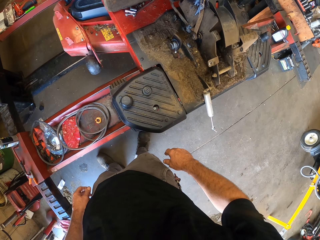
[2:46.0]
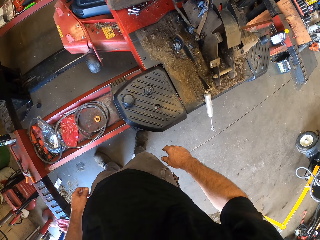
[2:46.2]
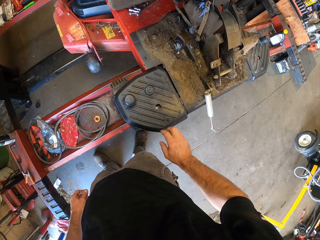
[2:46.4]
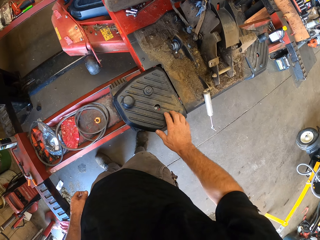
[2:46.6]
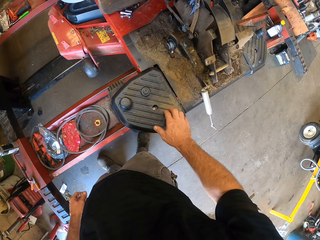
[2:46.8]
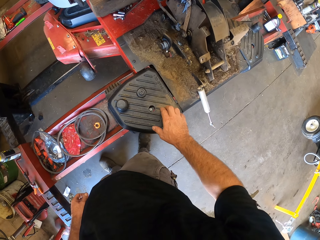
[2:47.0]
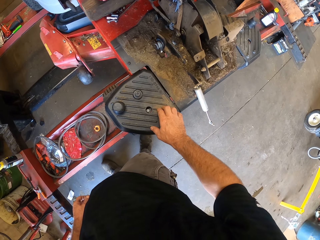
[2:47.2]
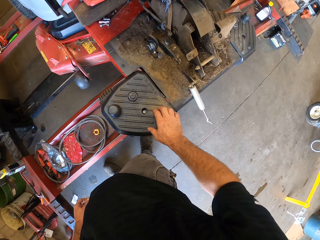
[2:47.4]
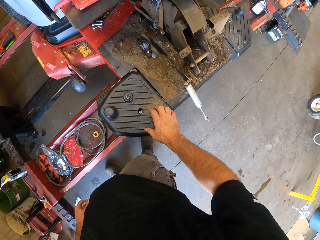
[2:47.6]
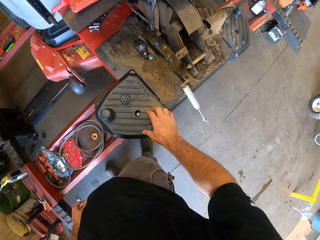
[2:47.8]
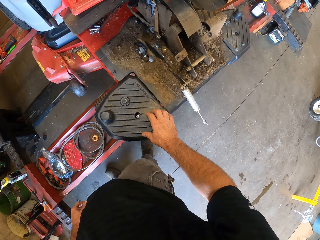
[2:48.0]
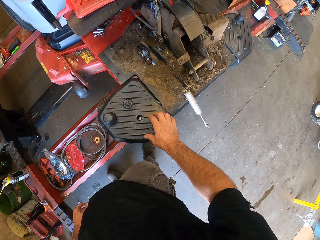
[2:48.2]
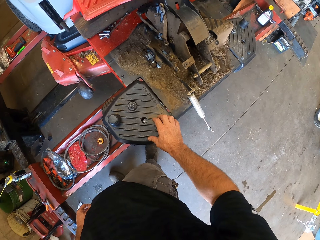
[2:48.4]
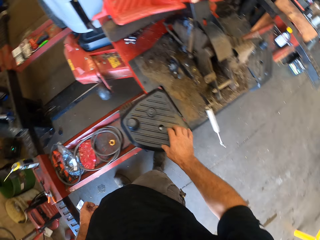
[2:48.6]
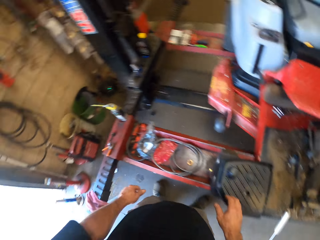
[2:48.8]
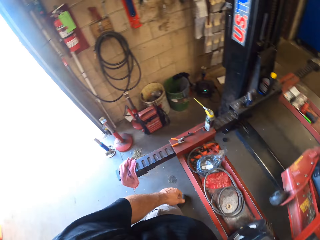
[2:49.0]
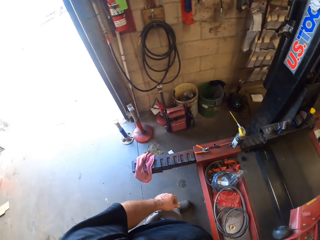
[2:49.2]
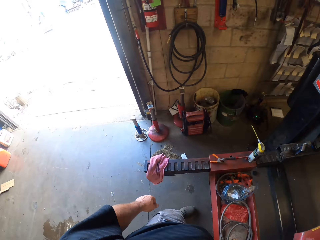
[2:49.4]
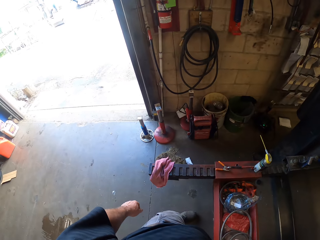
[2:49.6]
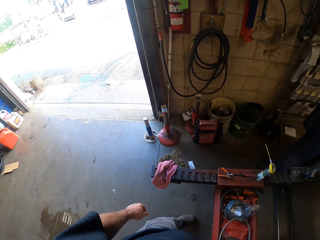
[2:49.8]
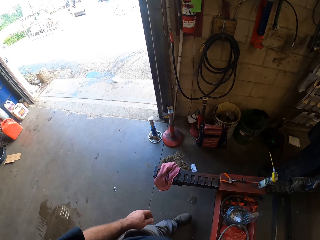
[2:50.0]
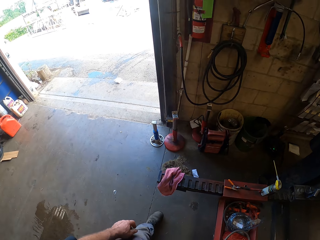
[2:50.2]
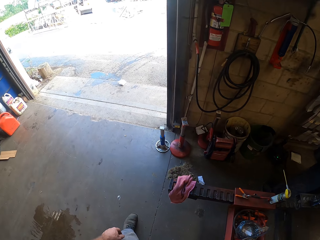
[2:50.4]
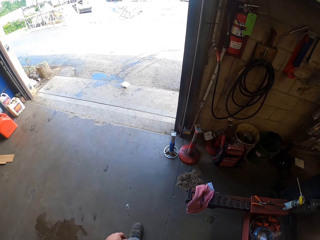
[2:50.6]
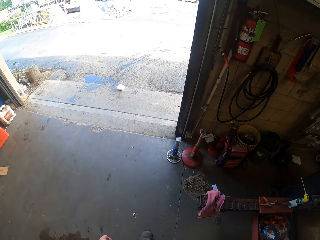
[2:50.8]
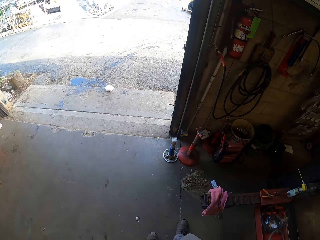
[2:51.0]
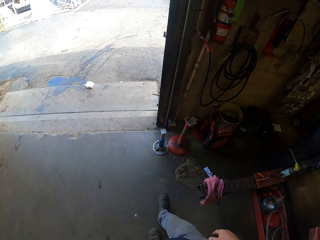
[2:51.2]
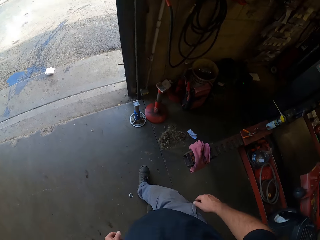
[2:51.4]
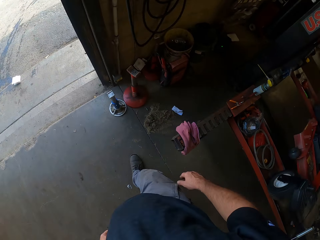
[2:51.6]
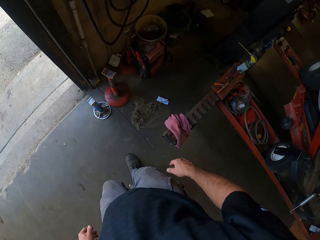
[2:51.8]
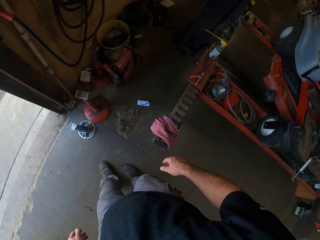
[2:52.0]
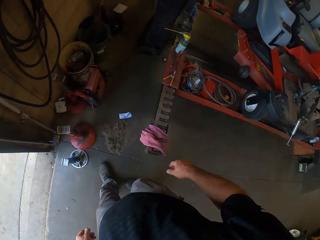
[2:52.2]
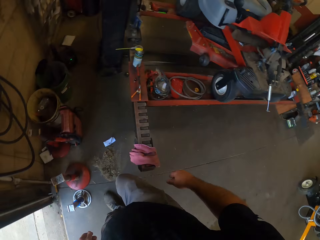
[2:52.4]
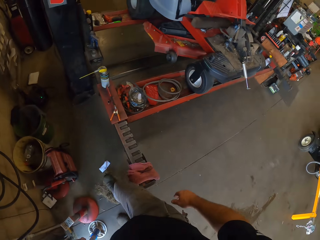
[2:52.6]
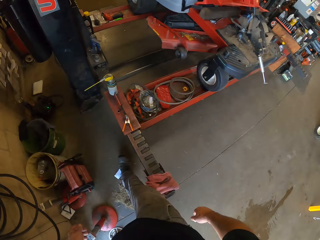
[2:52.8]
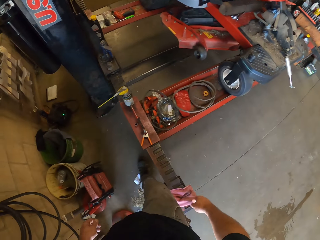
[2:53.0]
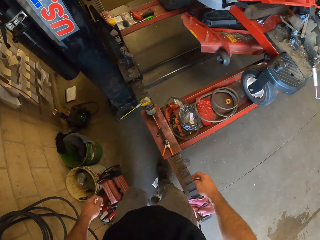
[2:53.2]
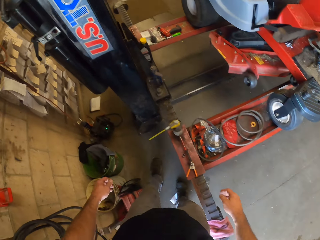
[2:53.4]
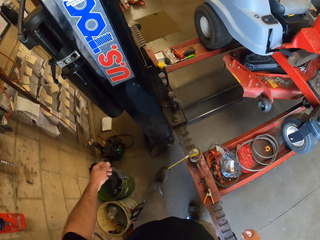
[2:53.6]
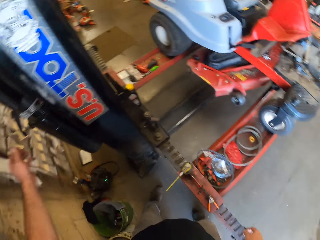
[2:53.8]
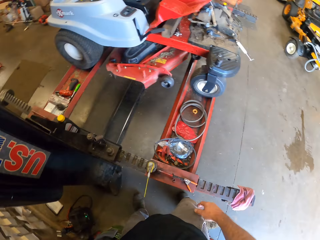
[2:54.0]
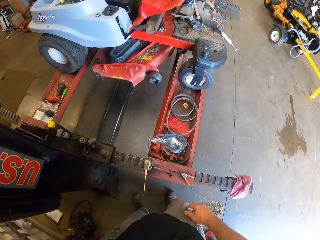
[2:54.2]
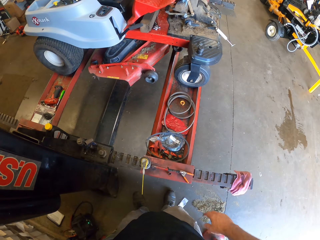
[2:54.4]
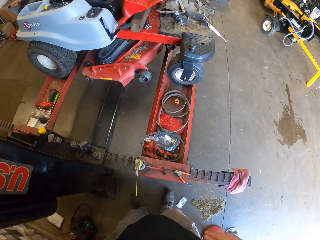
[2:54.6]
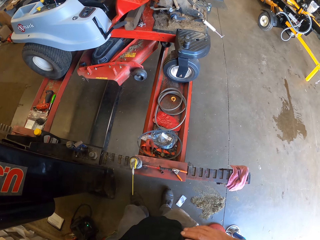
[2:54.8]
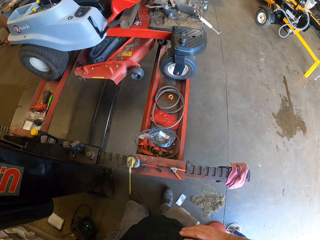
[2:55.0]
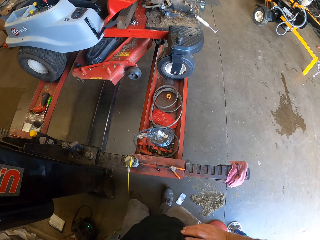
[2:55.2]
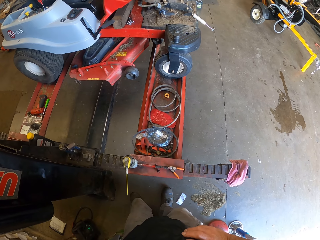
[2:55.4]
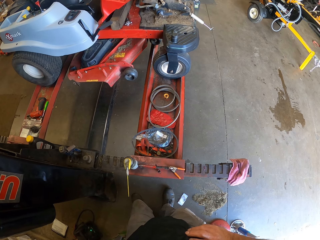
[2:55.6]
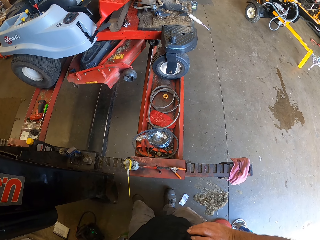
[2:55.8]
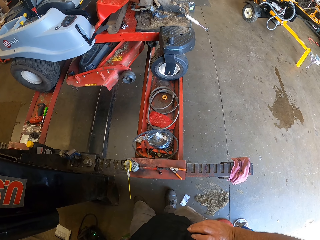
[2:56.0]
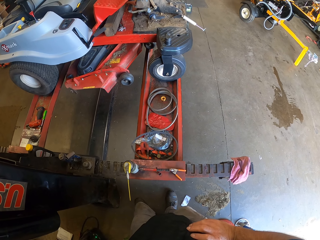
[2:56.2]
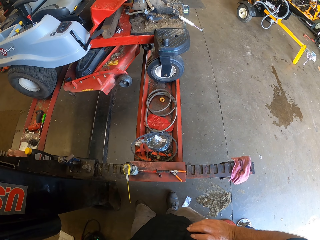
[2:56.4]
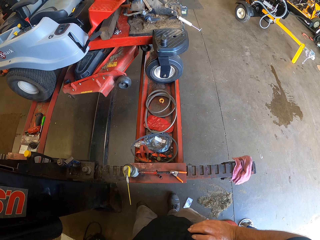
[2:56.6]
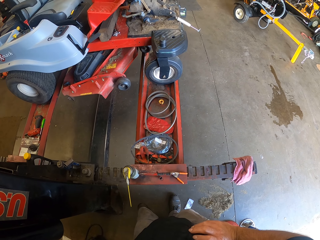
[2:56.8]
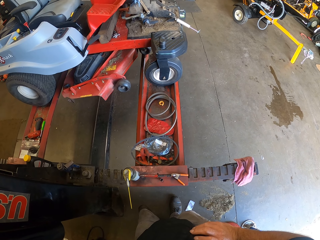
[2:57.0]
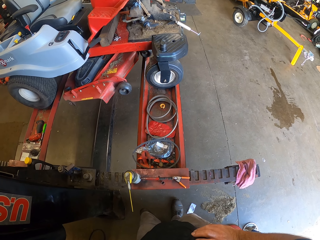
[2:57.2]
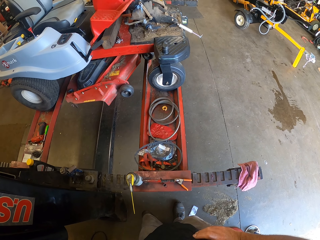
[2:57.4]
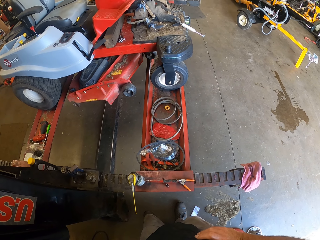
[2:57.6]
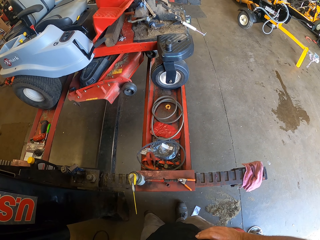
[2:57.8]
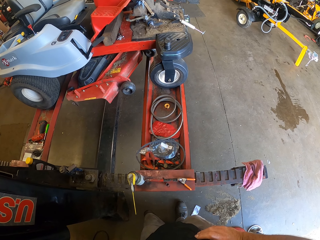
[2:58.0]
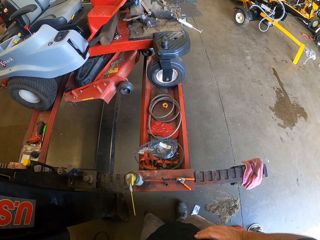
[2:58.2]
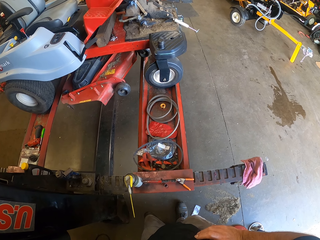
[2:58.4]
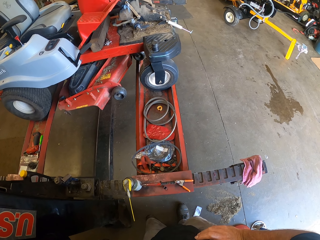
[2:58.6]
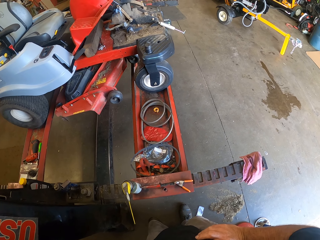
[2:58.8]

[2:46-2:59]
The camera wearer taps the deck of the lawn mower with his right finger. He walks towards the door. He extends his left hand towards the column of the autolift.

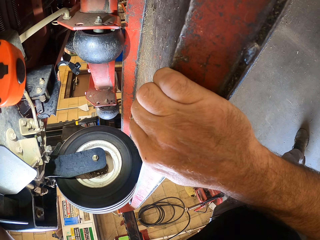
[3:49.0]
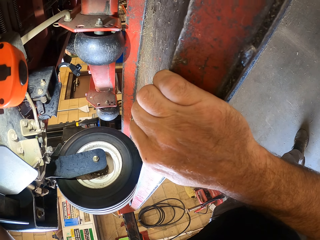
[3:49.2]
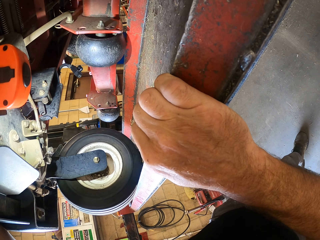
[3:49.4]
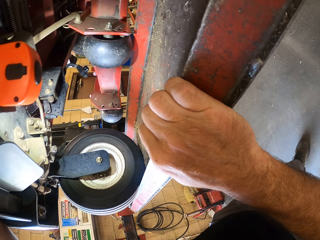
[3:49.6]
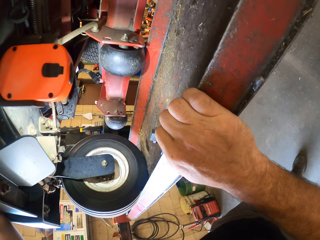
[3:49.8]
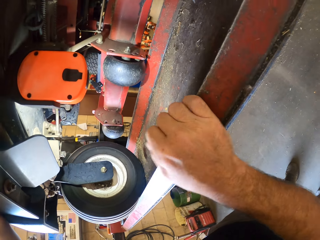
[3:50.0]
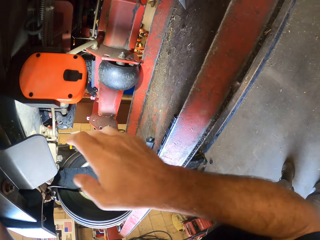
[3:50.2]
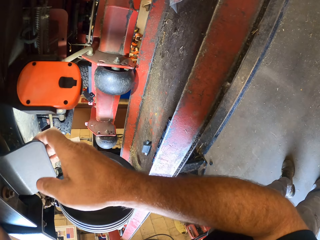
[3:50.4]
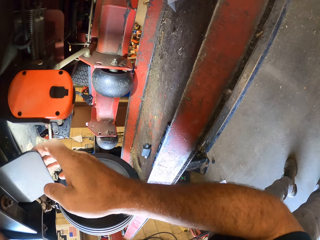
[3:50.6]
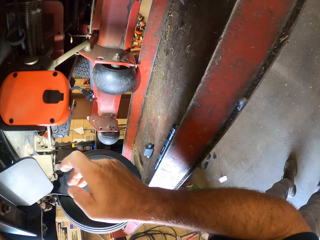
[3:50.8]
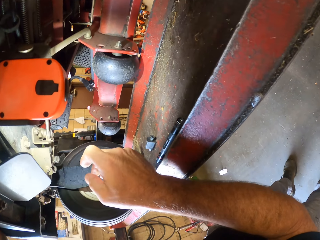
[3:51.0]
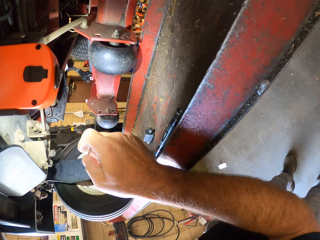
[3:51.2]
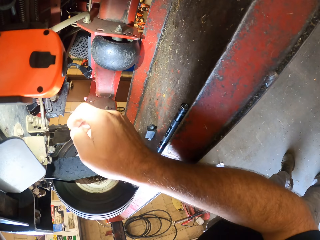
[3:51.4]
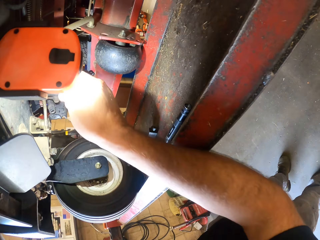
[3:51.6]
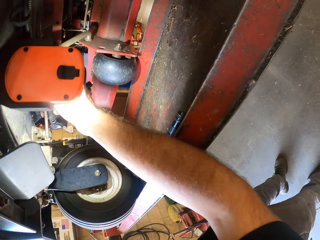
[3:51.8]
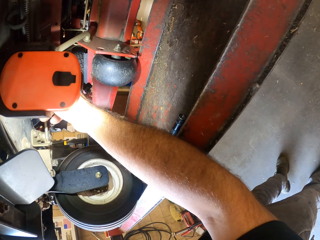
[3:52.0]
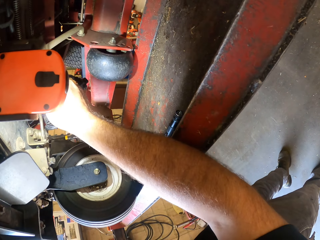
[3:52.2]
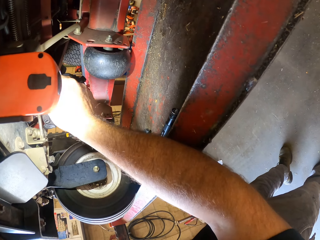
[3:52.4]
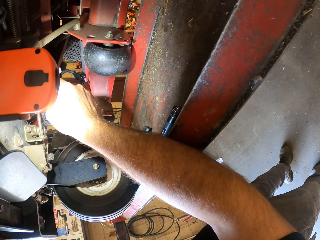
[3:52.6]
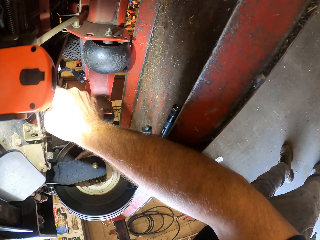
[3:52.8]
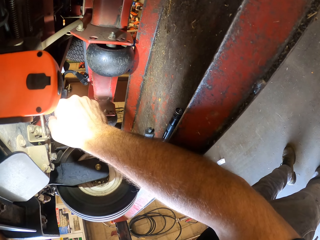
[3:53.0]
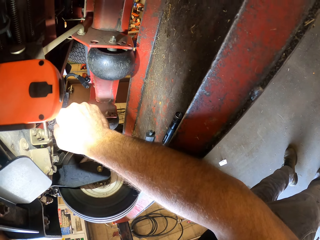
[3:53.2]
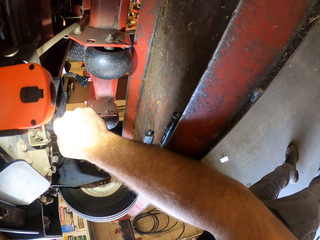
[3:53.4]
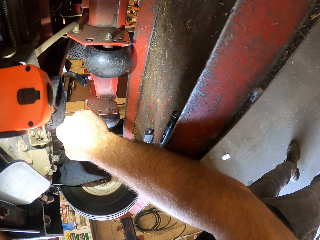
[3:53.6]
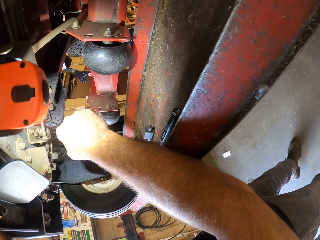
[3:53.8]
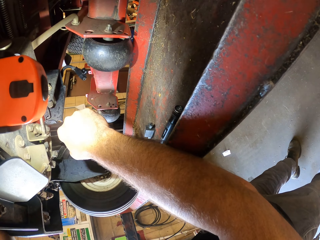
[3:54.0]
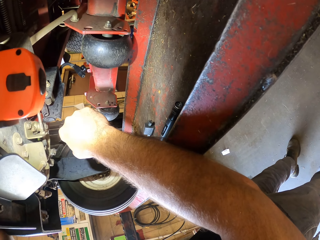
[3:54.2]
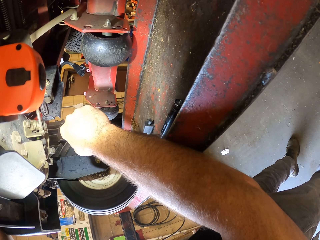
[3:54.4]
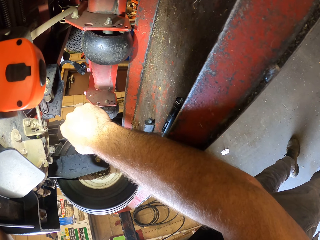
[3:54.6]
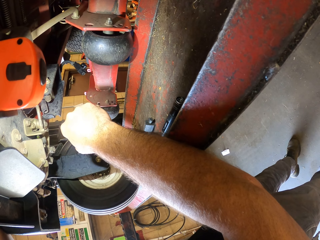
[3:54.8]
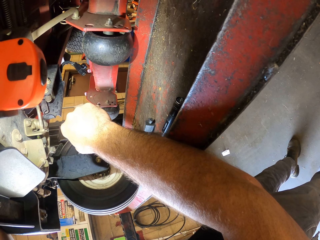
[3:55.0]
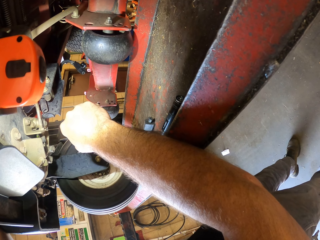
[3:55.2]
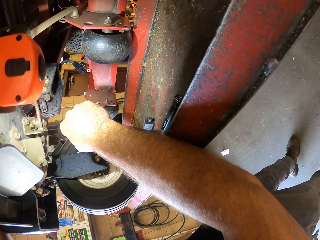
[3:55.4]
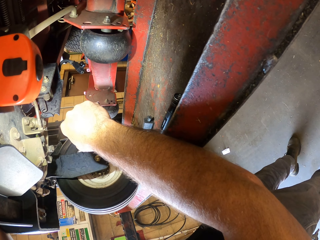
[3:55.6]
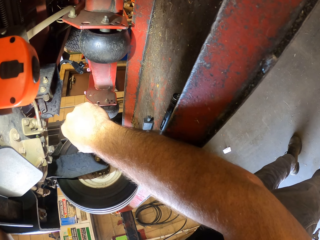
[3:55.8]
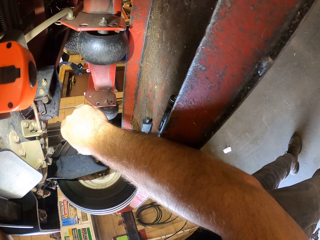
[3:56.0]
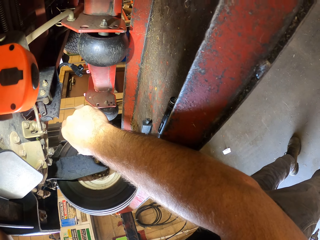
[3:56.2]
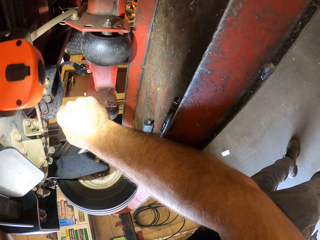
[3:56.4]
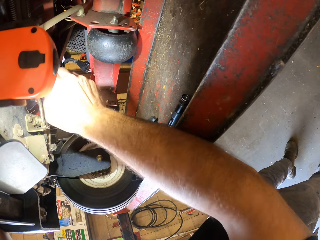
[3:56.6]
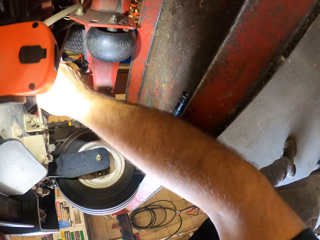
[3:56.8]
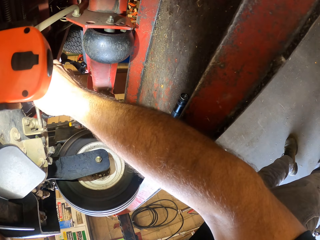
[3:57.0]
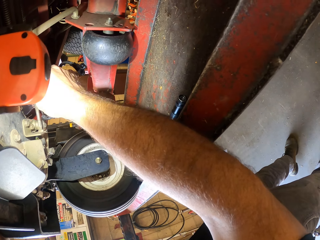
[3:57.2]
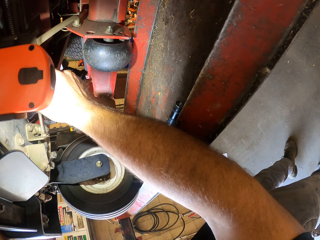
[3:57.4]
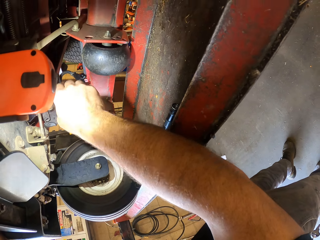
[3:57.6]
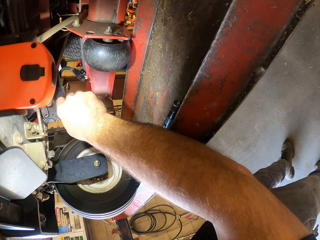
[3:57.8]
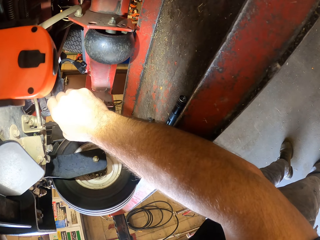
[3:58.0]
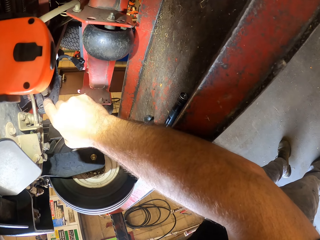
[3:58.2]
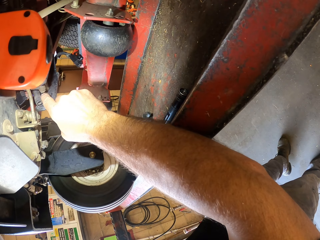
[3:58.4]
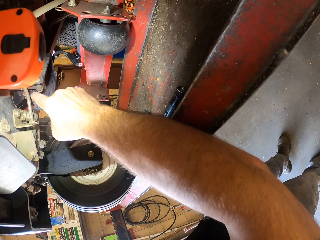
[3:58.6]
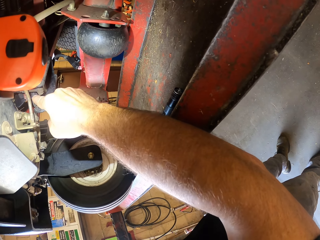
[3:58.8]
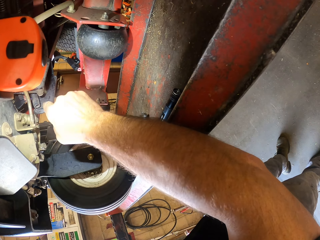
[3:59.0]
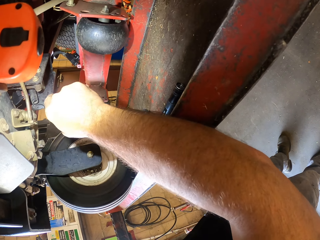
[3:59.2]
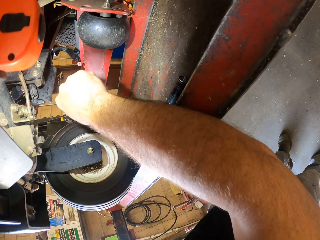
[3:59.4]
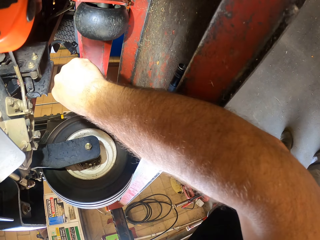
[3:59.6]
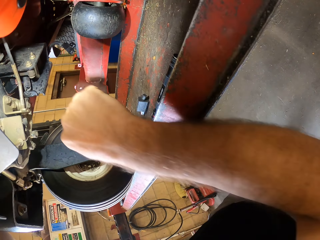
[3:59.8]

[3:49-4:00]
The camera wearer checks a metal bar with his right hand. He checks under the lawn mower with his right hand.
